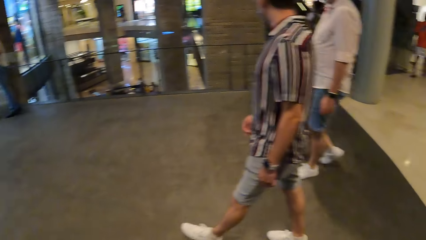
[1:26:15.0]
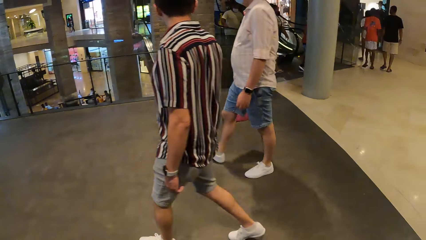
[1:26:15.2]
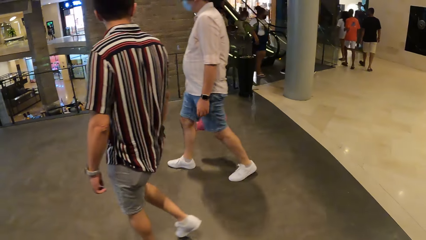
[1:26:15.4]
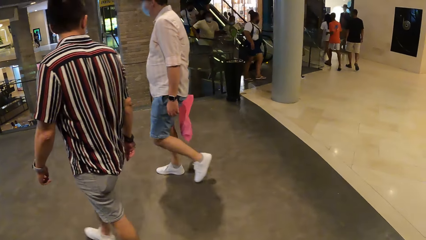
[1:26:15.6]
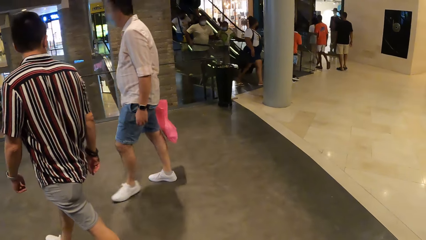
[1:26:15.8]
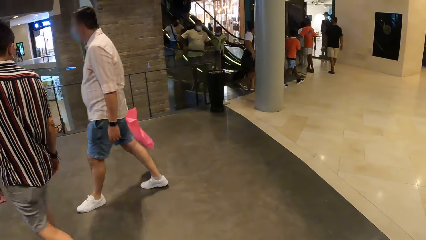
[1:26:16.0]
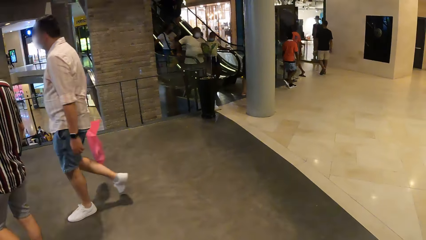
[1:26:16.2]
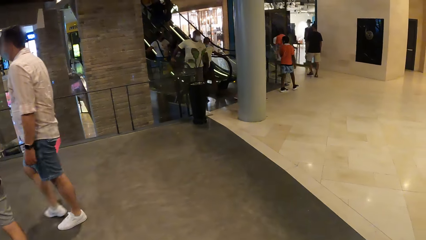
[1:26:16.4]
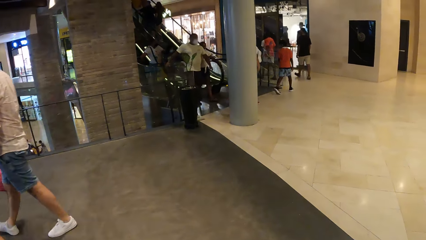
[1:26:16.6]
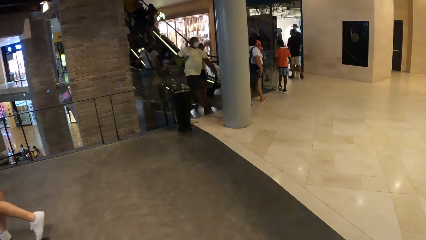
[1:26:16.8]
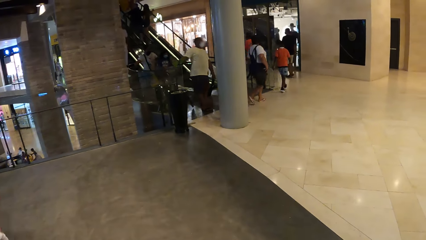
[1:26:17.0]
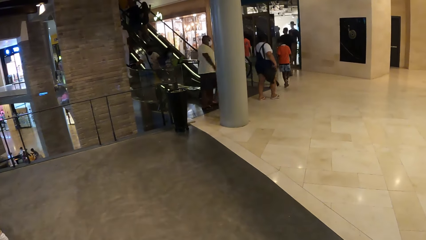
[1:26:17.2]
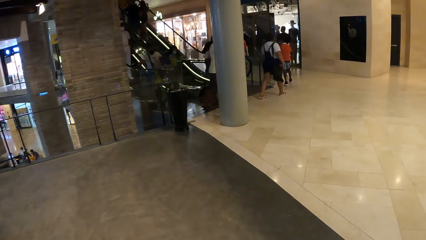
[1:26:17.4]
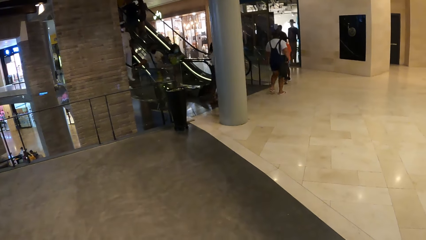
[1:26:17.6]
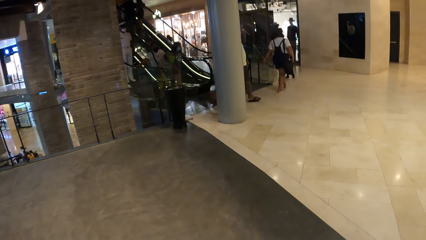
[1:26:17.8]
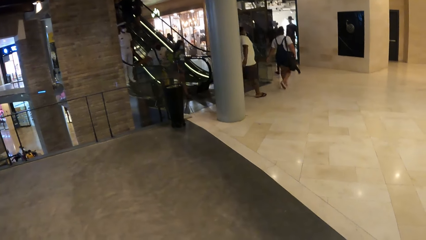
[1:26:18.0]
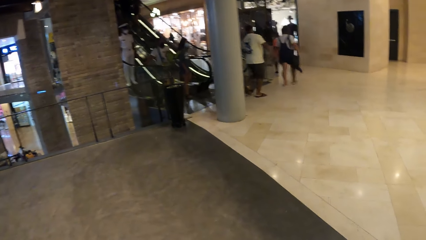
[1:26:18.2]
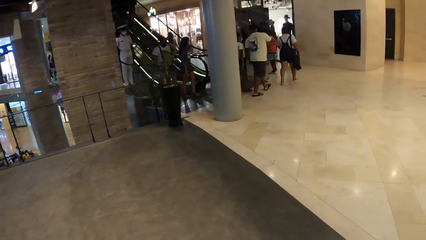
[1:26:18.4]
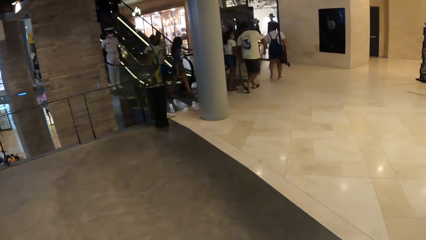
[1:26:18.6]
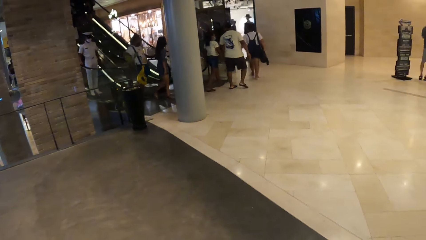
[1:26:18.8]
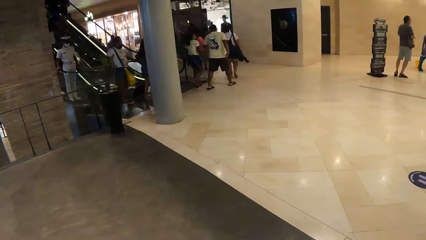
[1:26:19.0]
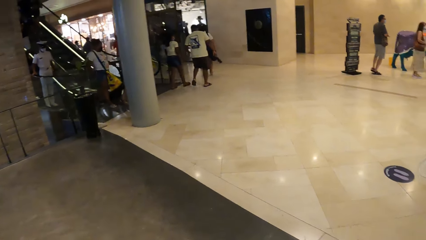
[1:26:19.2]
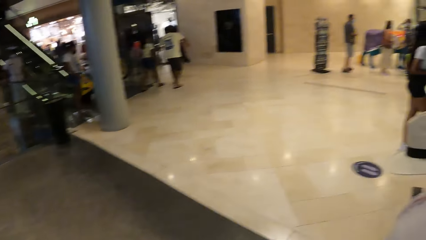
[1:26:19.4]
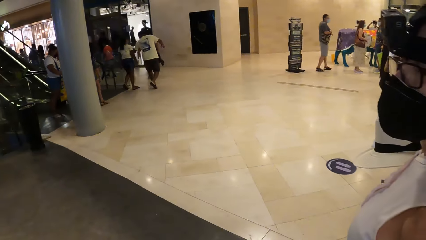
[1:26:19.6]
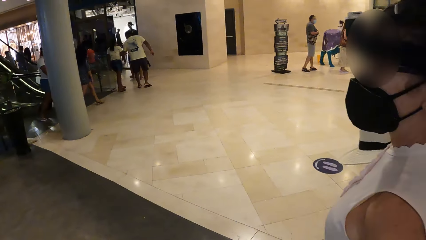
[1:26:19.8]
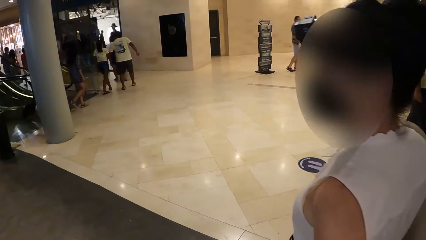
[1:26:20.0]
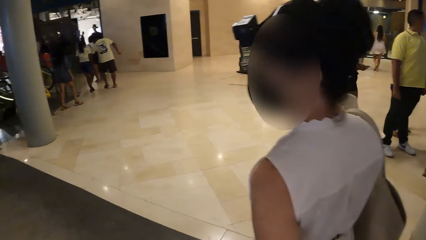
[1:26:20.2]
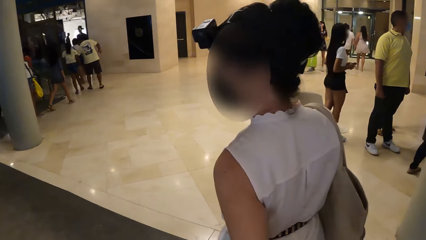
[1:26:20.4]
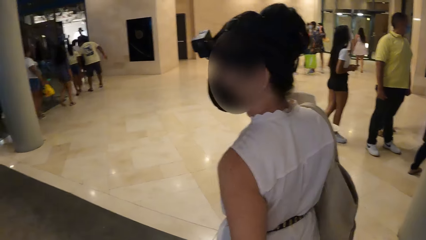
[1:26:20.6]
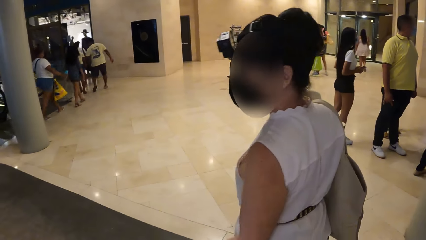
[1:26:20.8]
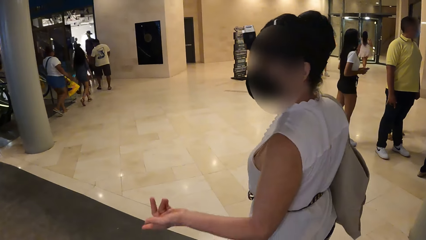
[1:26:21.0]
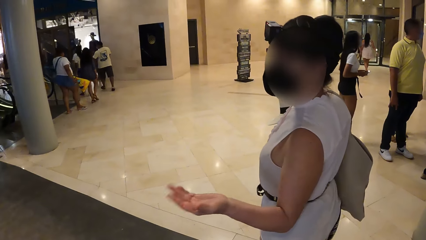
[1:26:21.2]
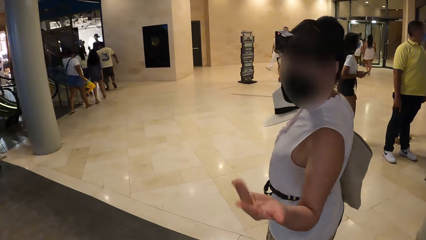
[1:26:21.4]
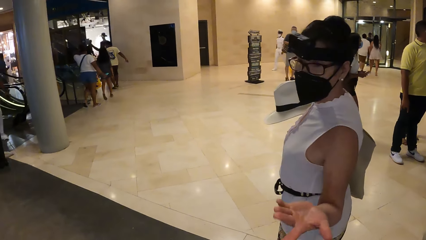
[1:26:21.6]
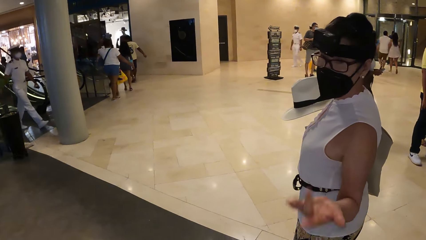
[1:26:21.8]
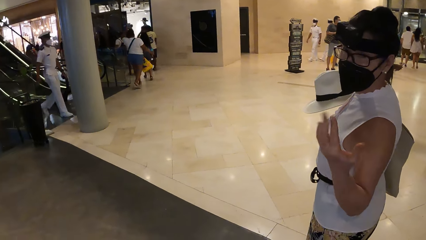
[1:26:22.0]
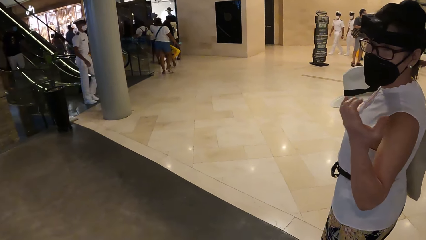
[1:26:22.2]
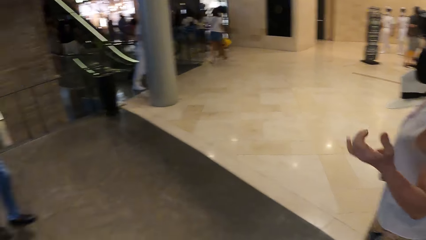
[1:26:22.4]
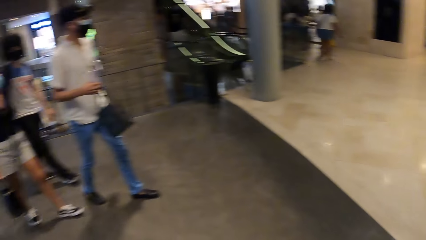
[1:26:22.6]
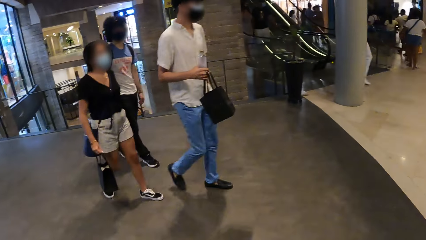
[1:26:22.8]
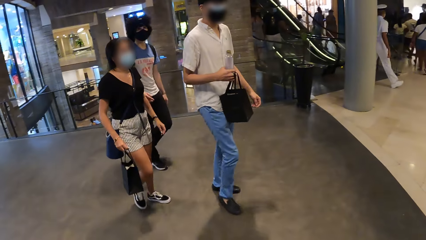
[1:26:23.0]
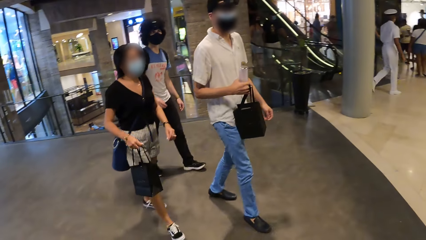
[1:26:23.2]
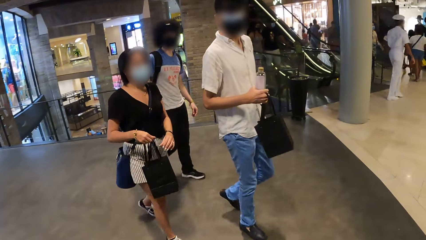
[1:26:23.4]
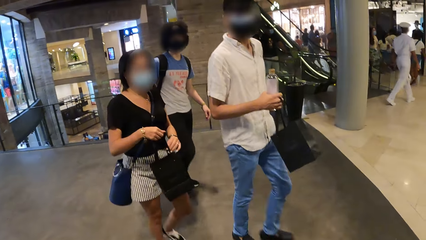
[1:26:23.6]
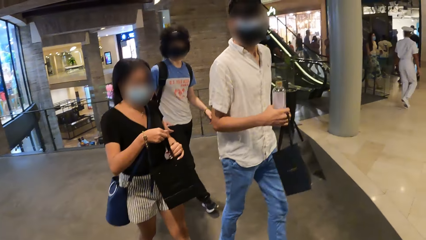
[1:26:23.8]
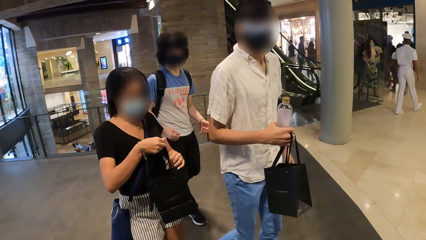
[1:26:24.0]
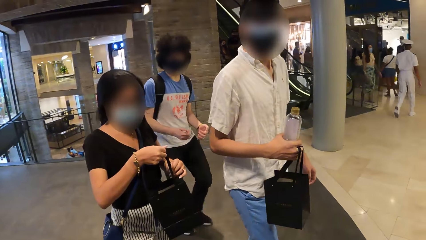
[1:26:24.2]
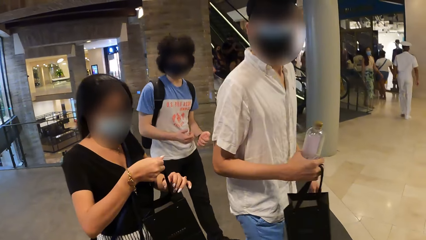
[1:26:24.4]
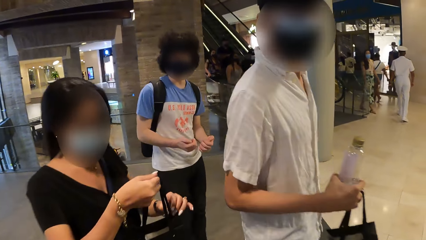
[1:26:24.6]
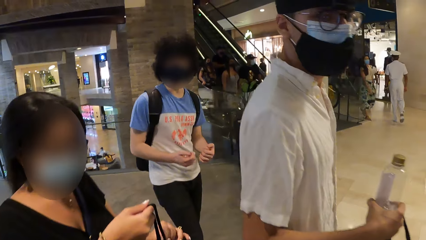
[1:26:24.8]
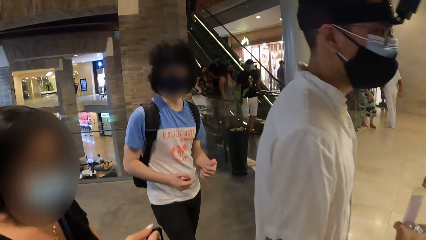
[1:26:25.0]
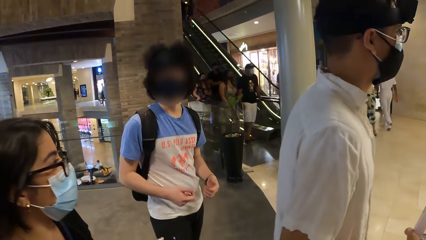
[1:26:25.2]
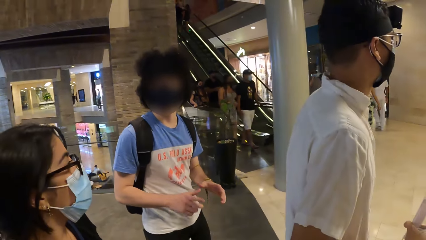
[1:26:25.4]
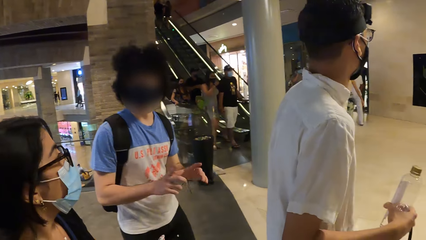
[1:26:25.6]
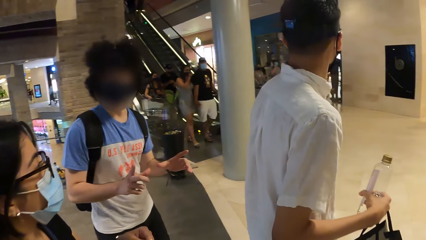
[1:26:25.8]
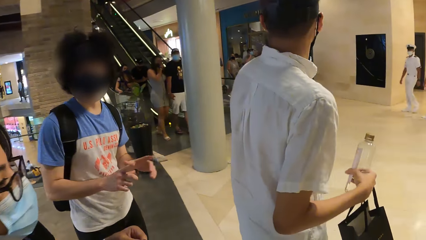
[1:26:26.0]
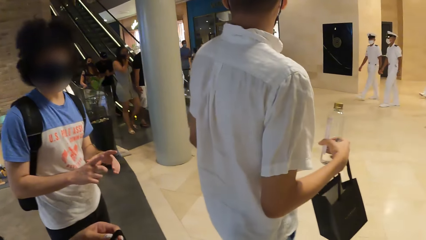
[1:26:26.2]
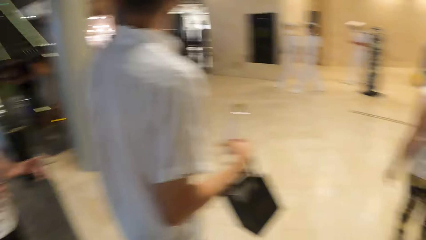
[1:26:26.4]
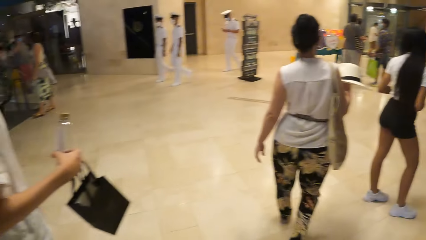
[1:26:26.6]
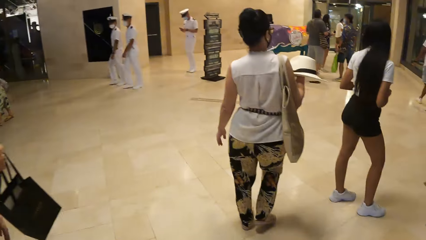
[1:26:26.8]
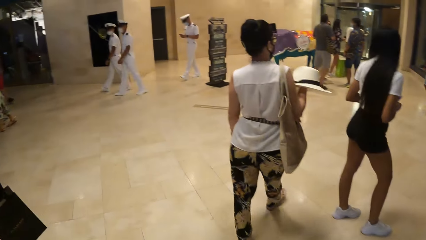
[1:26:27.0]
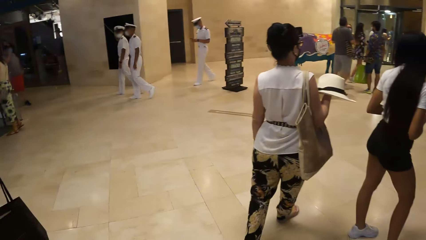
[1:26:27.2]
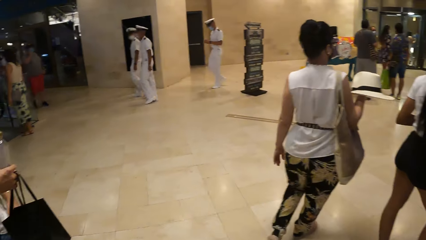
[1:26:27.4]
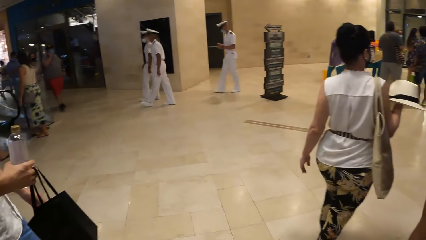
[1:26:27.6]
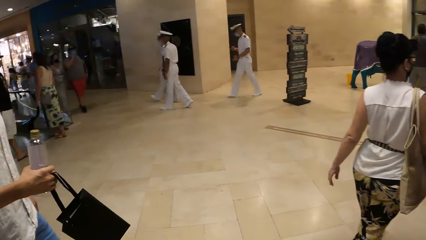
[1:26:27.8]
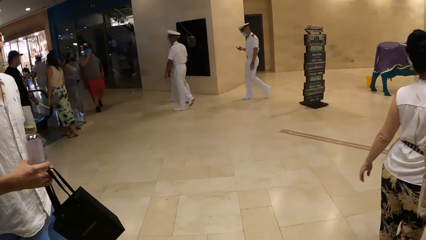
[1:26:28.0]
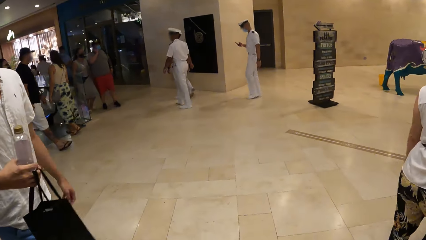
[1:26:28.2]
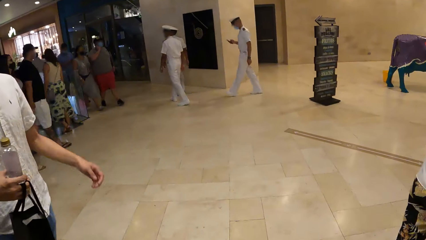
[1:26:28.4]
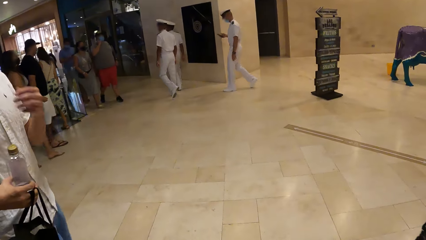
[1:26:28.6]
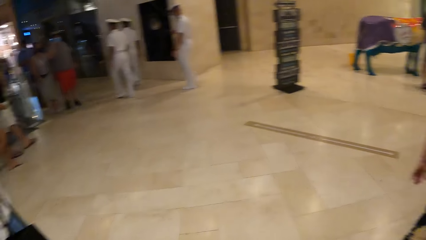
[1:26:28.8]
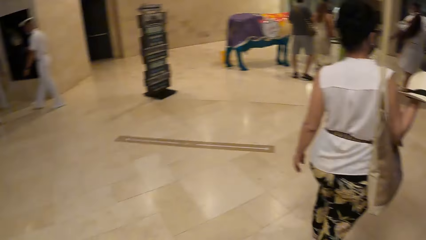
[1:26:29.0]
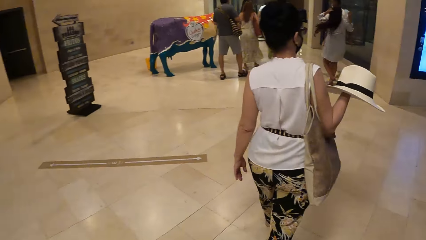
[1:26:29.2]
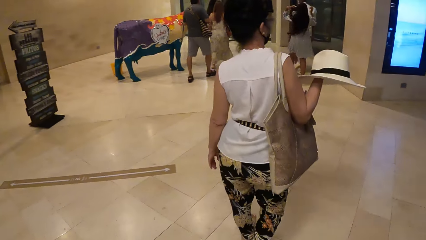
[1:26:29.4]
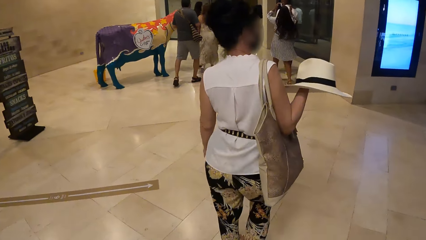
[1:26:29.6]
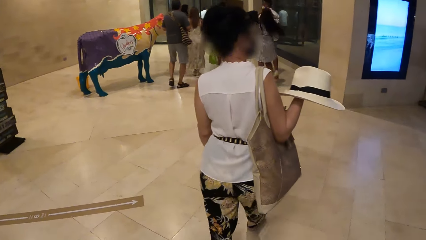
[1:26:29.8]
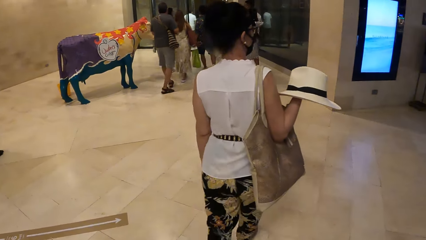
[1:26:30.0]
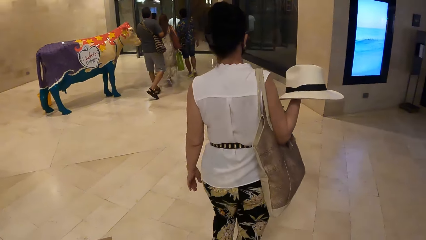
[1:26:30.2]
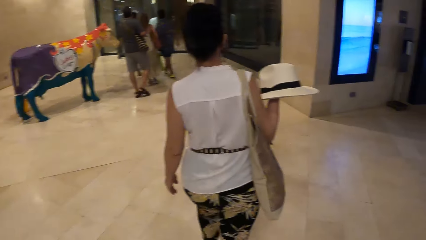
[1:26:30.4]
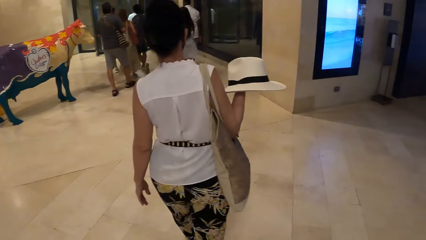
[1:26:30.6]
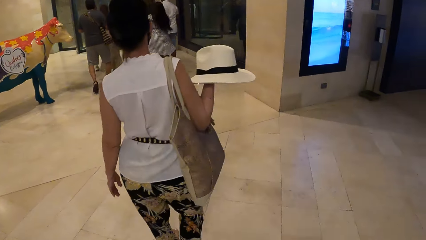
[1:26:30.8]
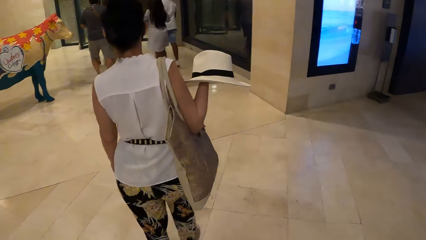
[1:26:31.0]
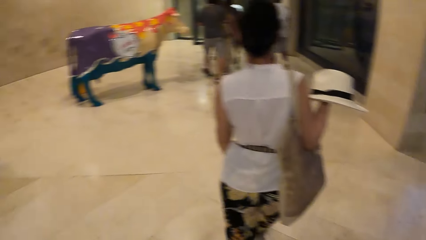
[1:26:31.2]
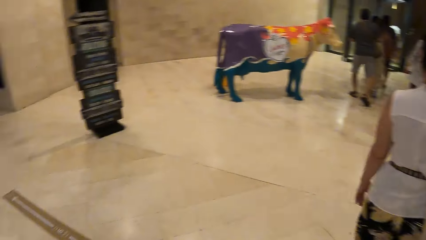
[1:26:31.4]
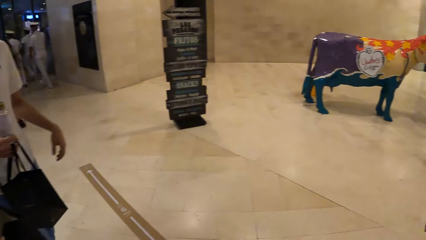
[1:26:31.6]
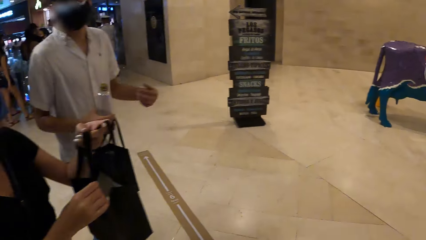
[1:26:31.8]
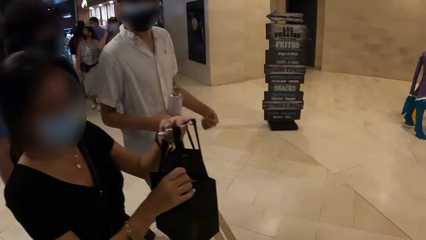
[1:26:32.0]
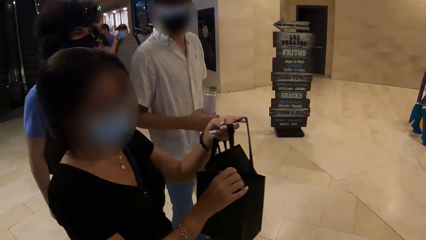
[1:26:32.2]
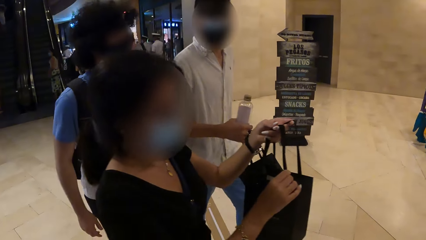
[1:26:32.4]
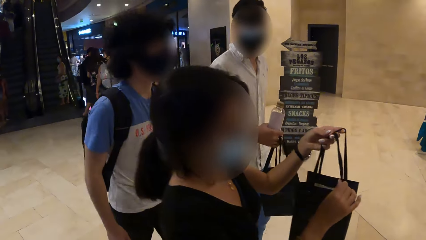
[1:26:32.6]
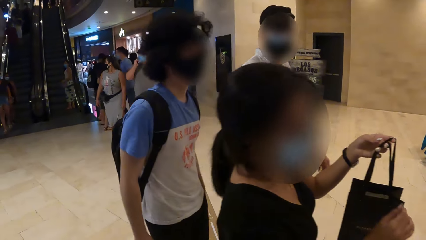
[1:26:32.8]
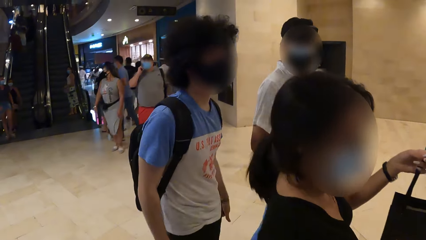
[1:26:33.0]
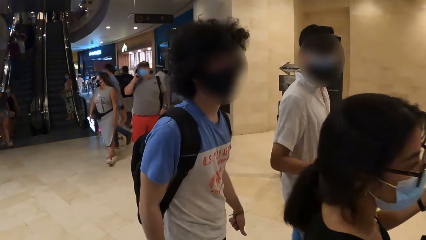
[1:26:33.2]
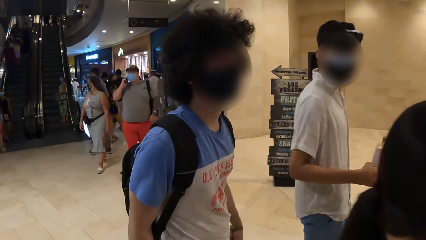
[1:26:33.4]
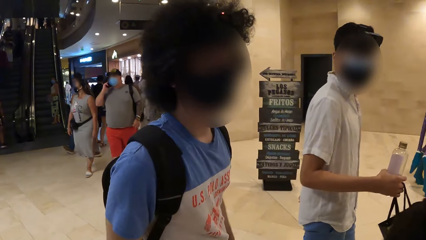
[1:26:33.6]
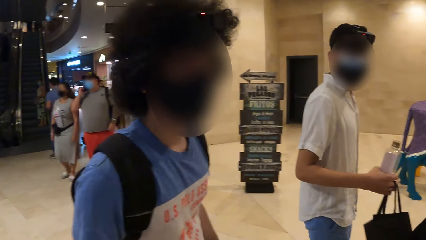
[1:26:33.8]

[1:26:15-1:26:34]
The camera wearer looks around the room. A man talks to the camera wearer. The man walks around the room. The camera wearer walks around the room.
